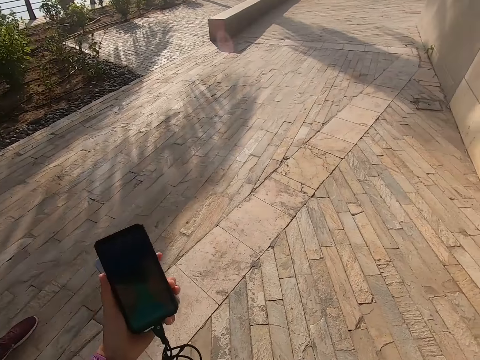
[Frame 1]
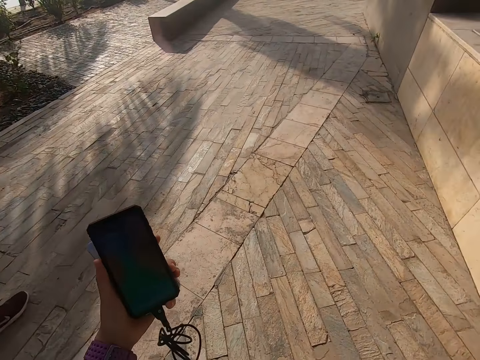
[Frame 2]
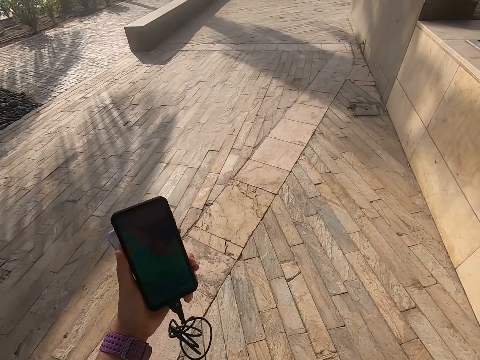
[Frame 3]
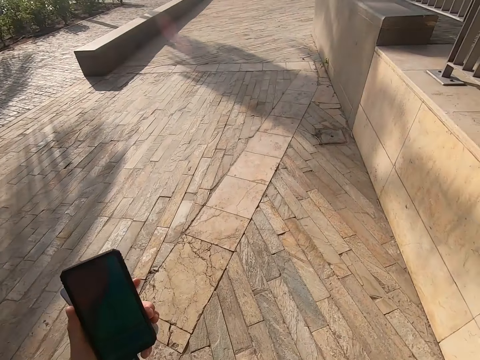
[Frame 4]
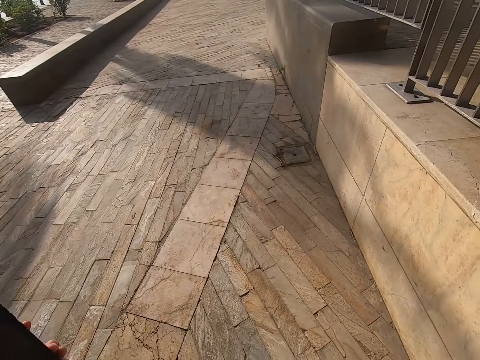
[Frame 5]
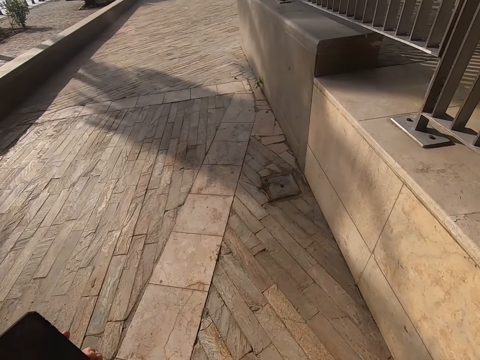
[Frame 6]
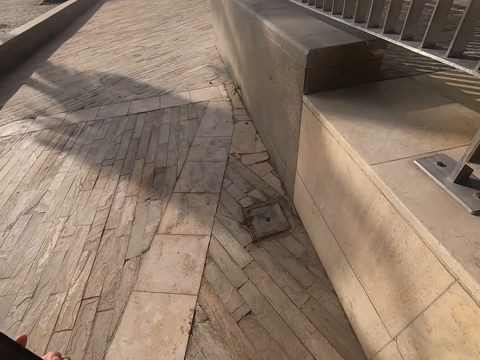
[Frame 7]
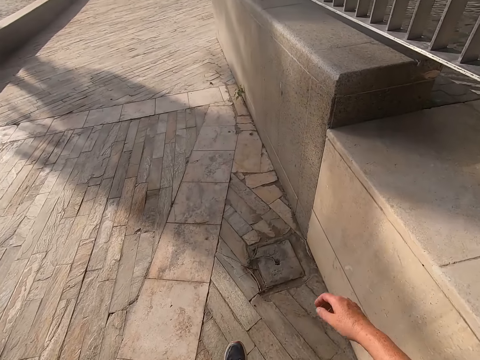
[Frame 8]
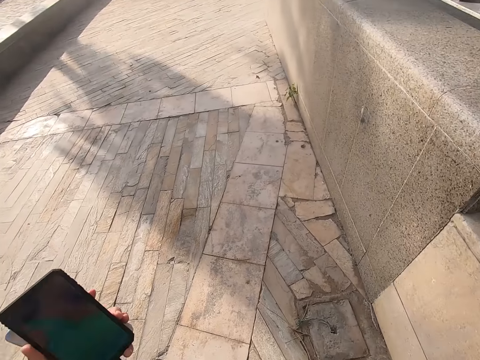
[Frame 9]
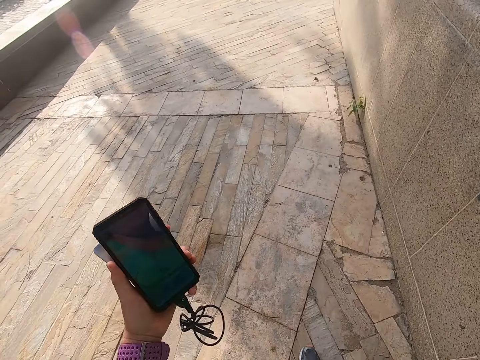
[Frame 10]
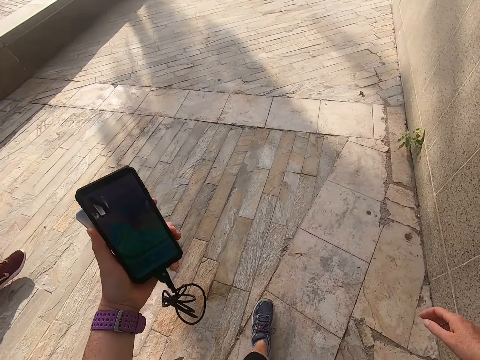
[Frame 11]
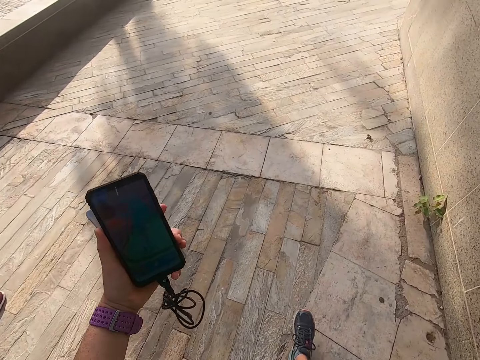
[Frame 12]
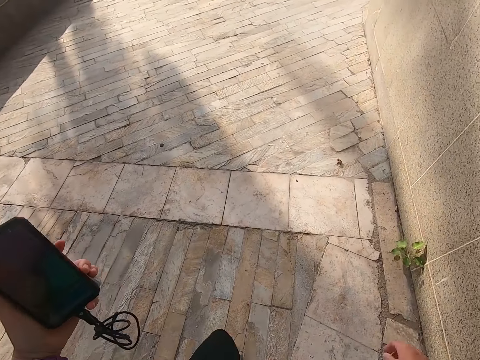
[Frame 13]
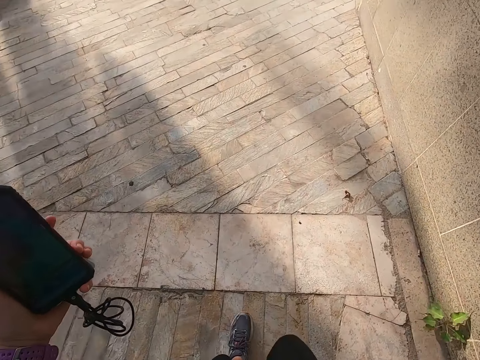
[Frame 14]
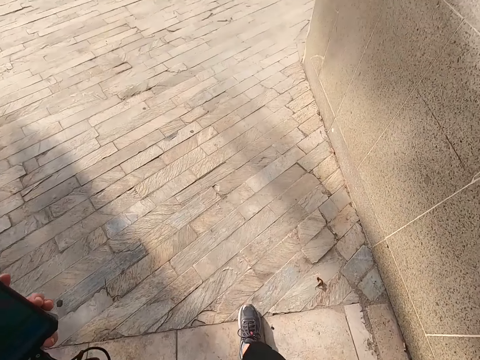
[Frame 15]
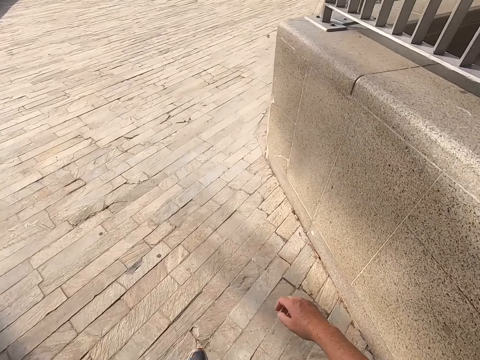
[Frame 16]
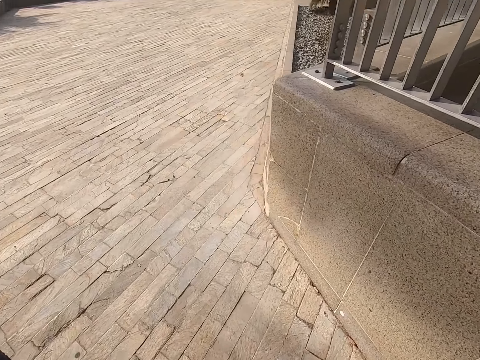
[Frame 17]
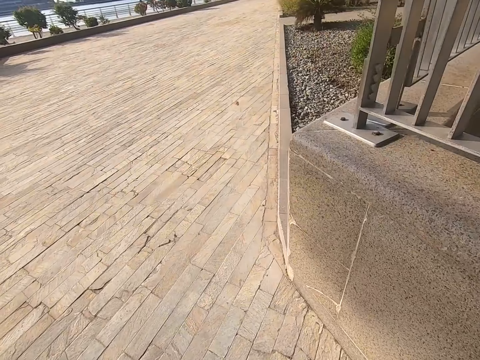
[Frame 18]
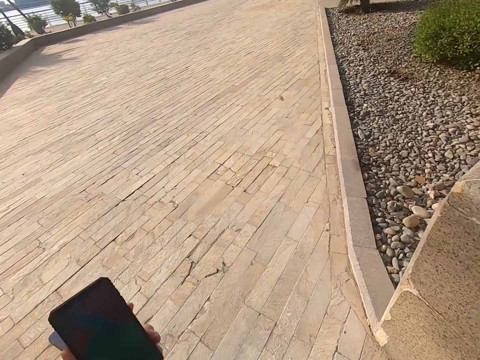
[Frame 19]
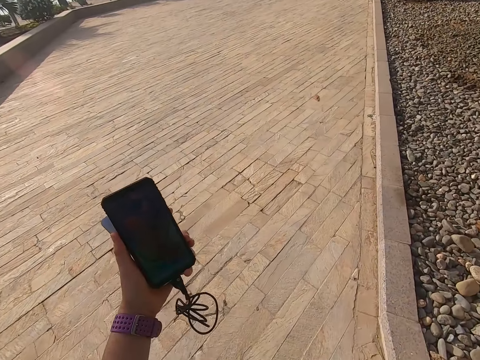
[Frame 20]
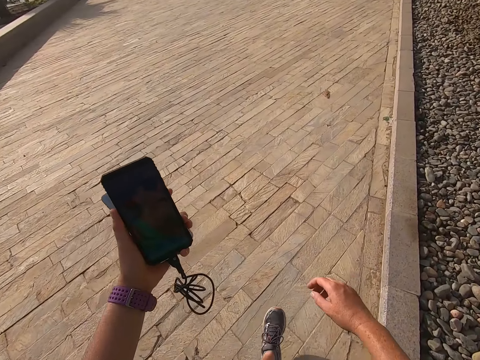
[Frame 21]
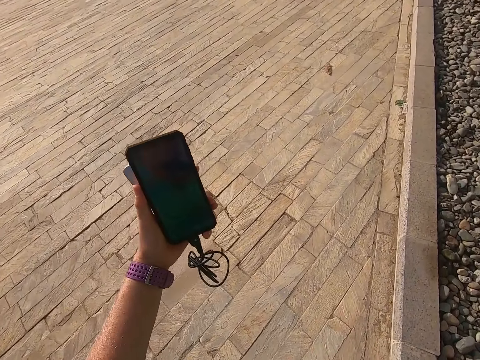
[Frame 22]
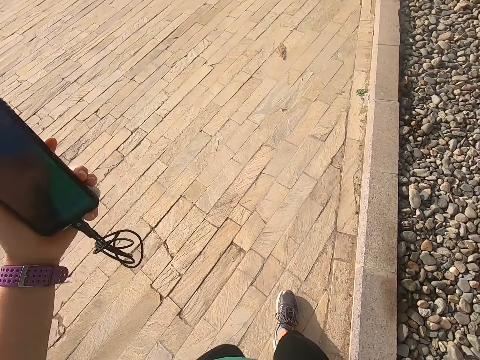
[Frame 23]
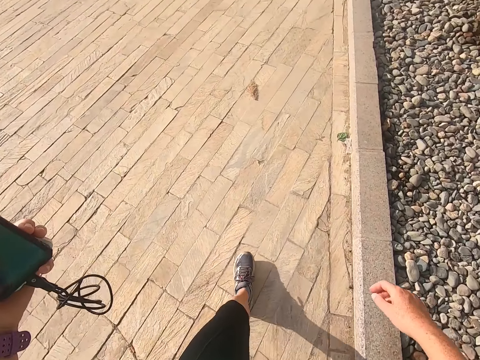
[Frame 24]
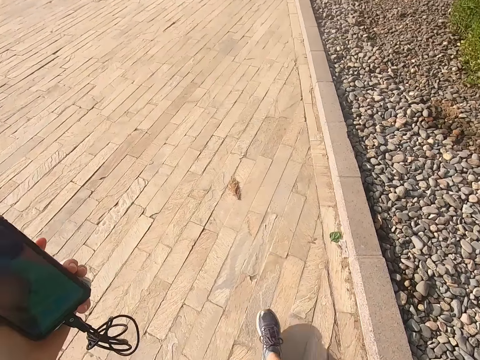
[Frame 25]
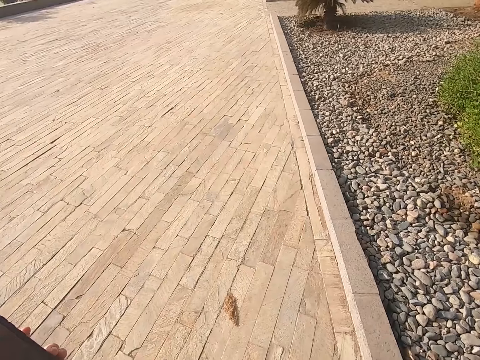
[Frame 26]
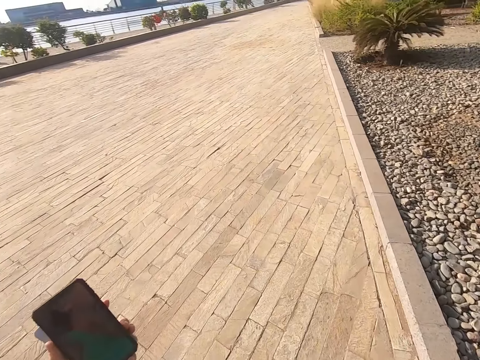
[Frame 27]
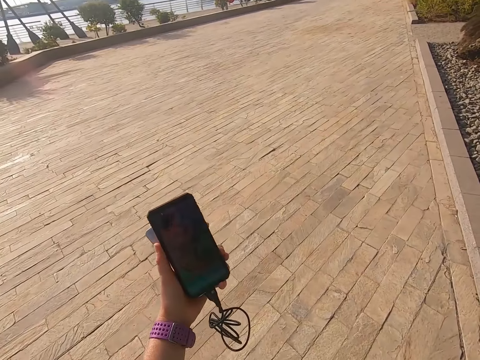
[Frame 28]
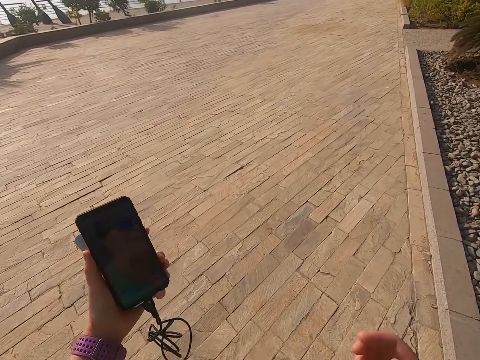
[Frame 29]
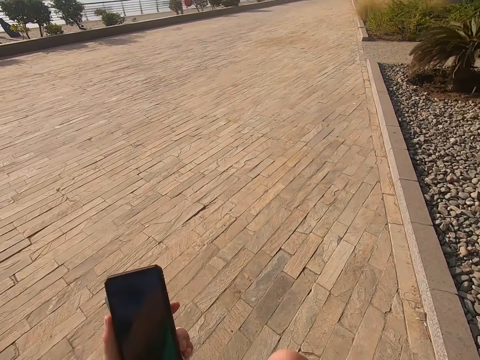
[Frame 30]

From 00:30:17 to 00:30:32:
The camera wearer walks on the road. They look at the phone. They walk on the road. They look at the phone.

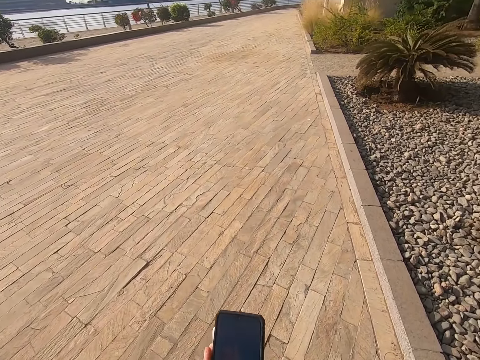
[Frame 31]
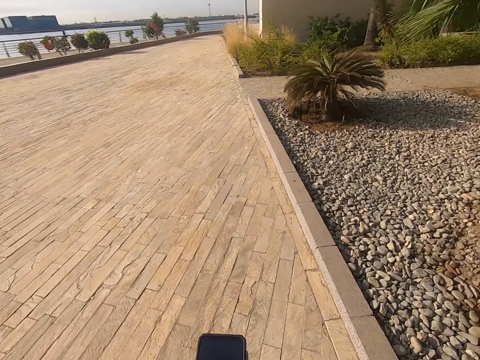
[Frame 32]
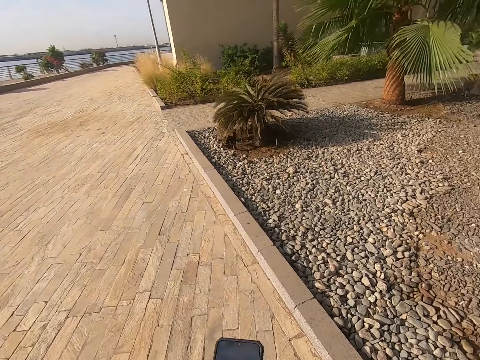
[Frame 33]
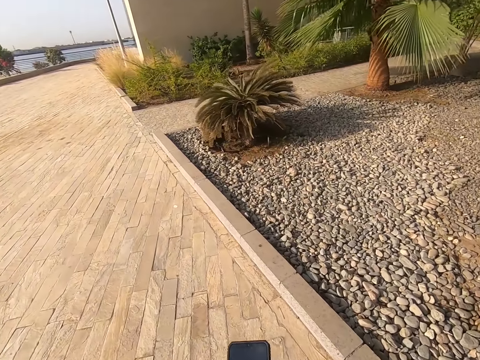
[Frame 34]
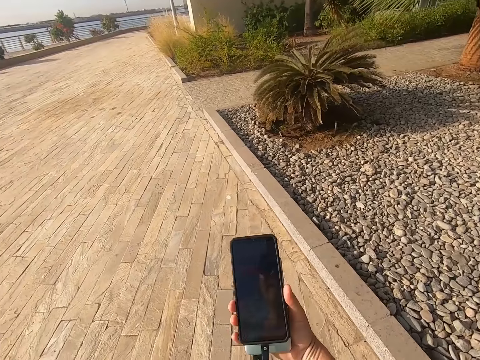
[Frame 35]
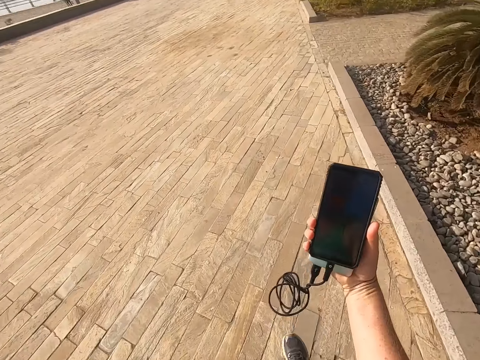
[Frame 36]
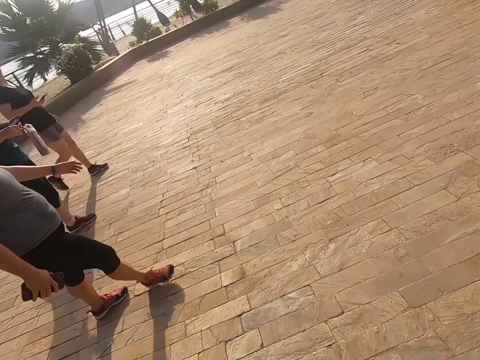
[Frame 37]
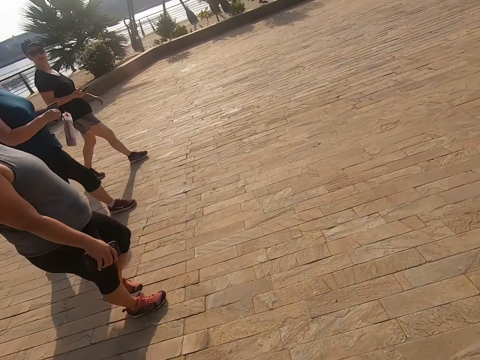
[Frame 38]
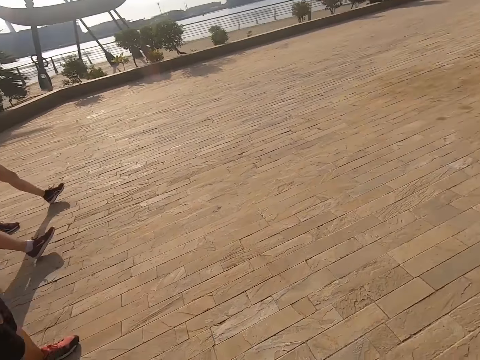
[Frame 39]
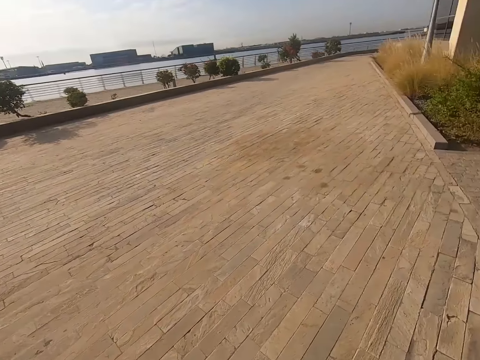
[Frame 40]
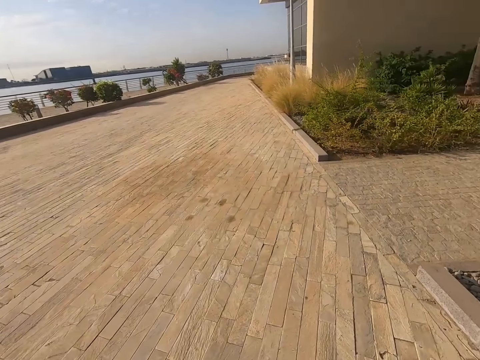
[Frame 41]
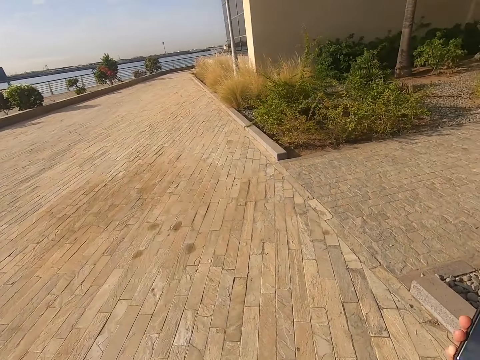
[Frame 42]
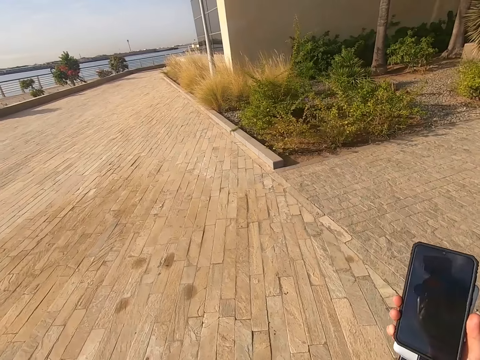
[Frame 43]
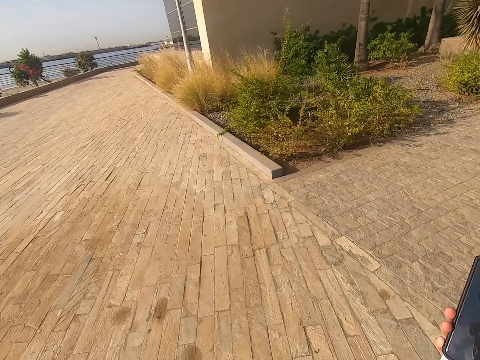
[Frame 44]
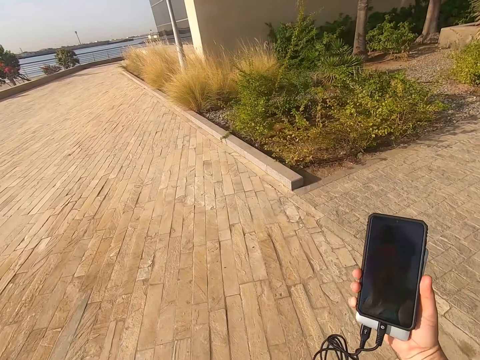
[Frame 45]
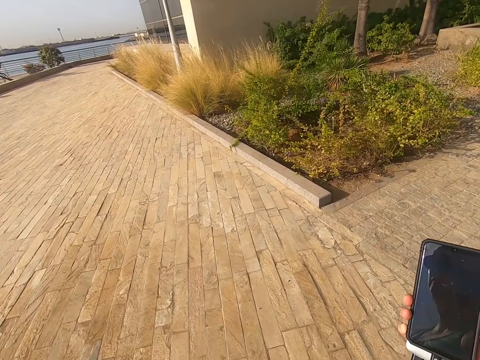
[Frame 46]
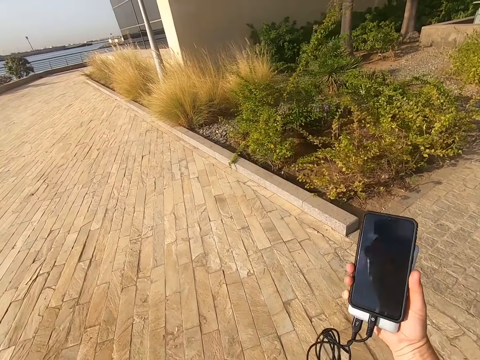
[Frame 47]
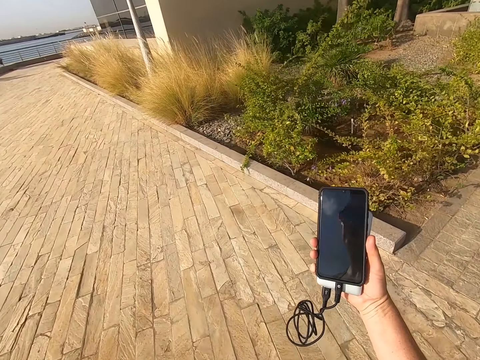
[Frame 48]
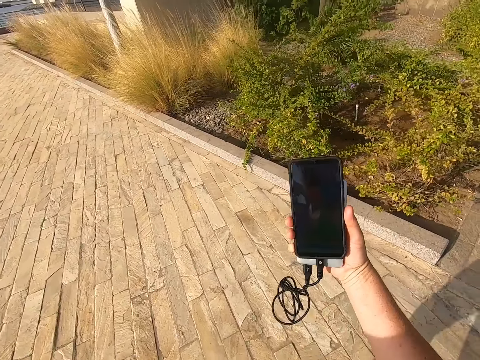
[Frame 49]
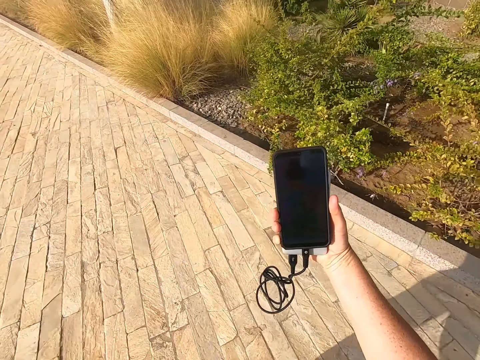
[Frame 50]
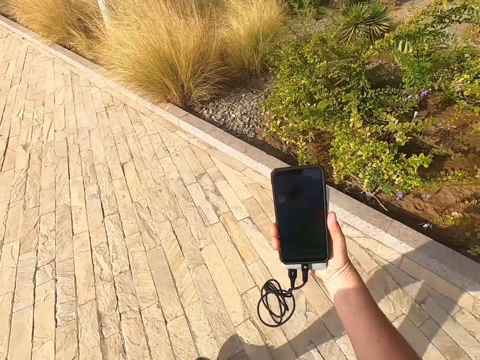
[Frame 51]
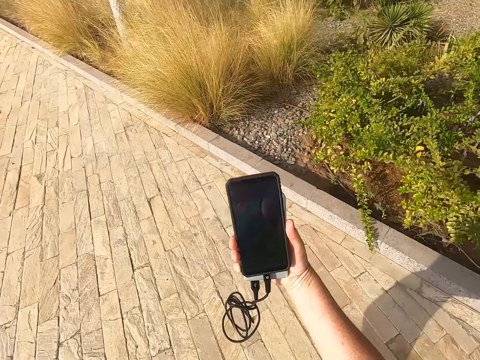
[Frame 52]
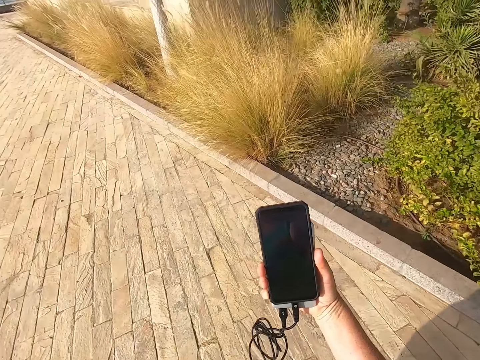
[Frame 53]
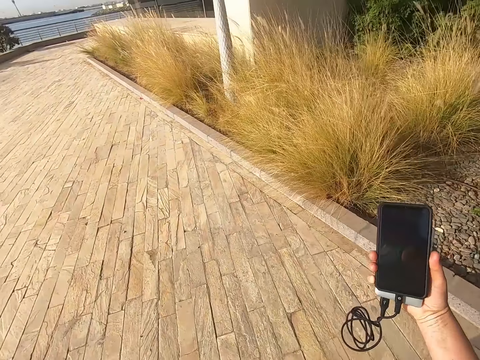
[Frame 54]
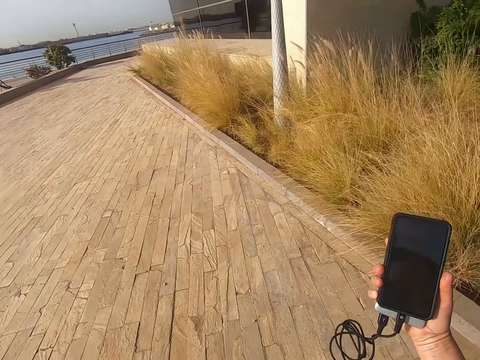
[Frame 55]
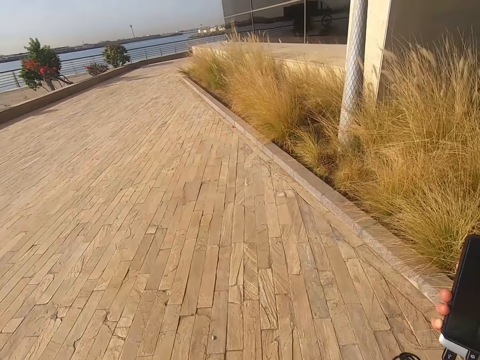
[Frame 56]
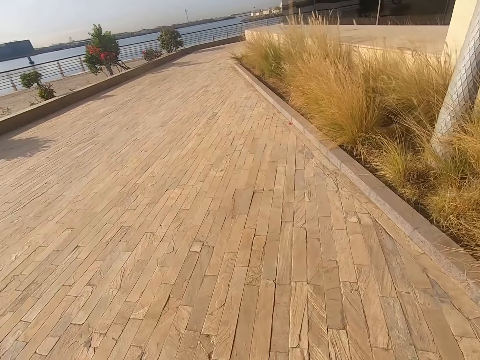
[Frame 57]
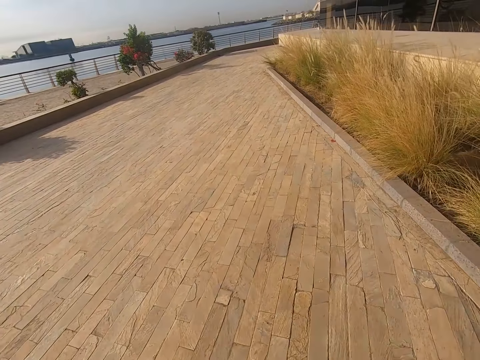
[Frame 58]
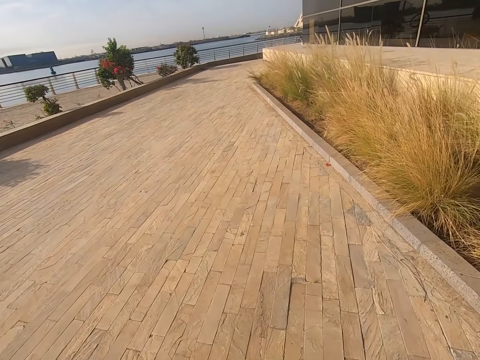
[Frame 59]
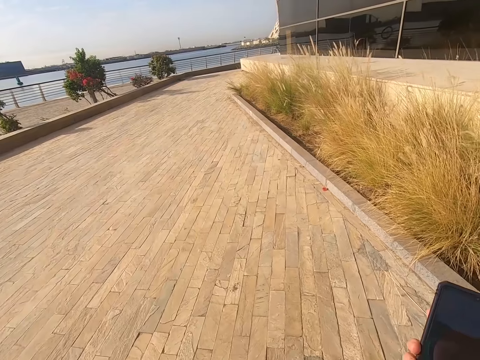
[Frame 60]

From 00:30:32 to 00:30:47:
A man walks on the road. Another man walks on the road. A third man walks on the road. The camera wearer walks on the road. They look at the phone. They walk on the road.
